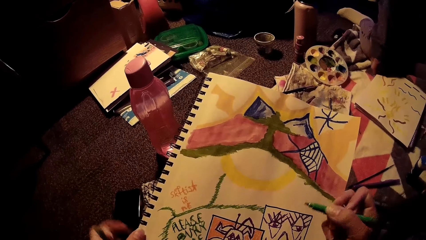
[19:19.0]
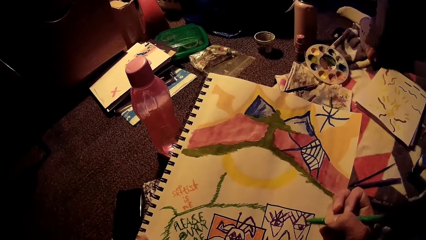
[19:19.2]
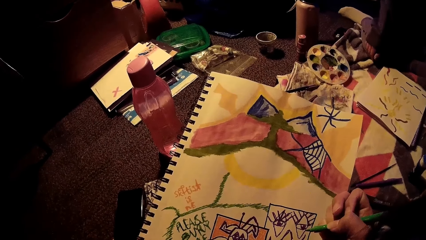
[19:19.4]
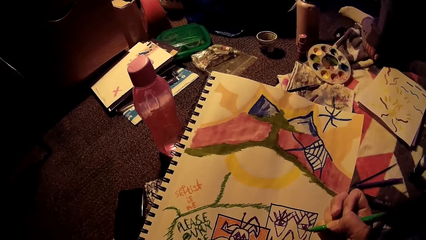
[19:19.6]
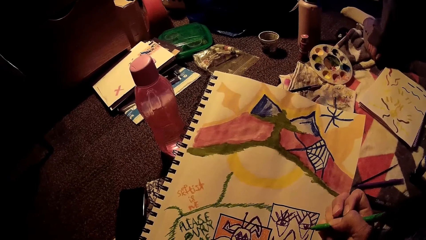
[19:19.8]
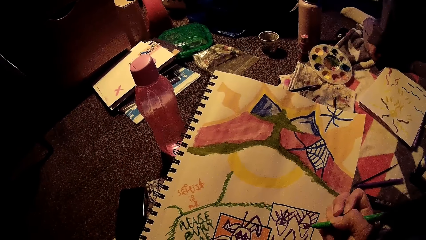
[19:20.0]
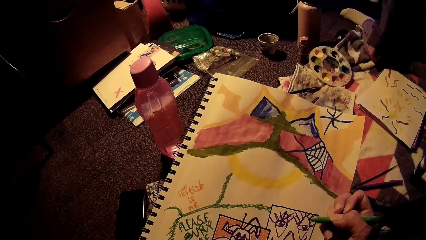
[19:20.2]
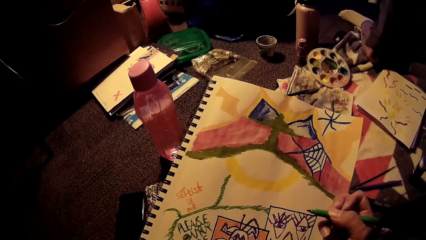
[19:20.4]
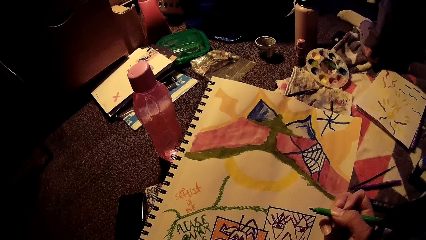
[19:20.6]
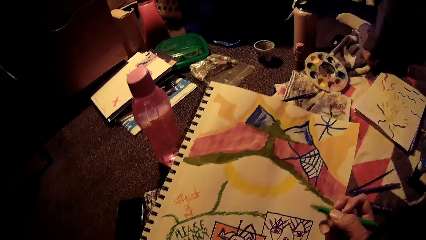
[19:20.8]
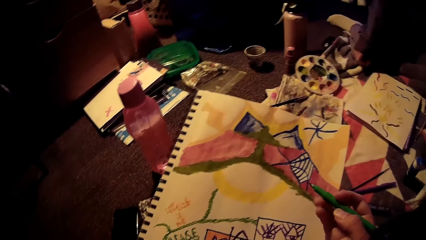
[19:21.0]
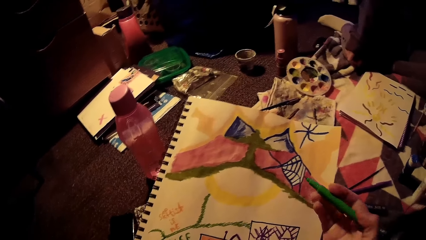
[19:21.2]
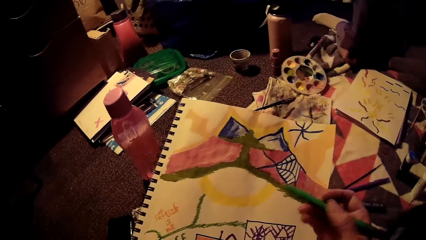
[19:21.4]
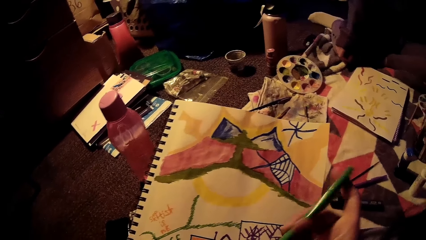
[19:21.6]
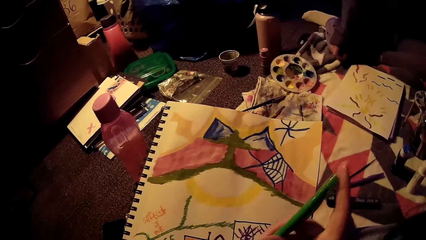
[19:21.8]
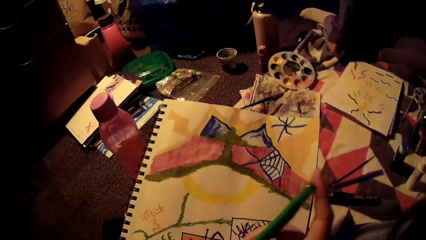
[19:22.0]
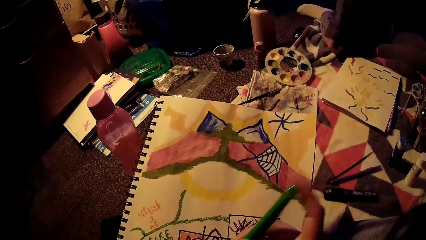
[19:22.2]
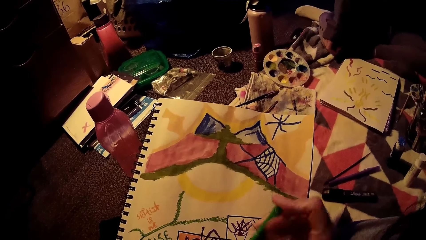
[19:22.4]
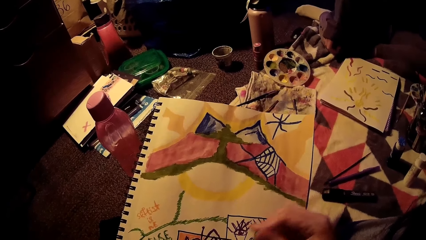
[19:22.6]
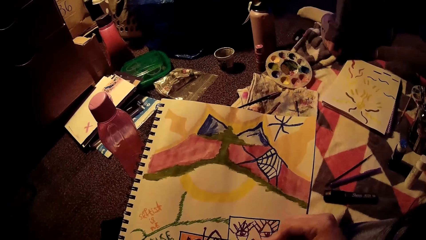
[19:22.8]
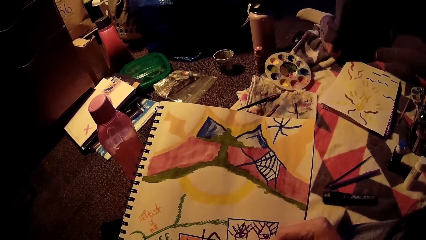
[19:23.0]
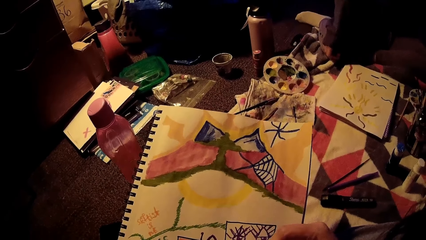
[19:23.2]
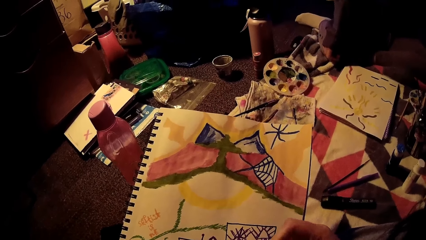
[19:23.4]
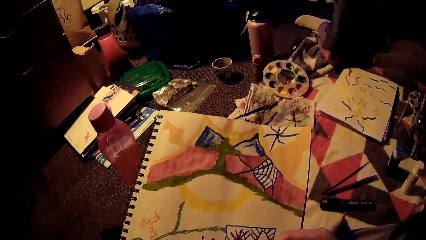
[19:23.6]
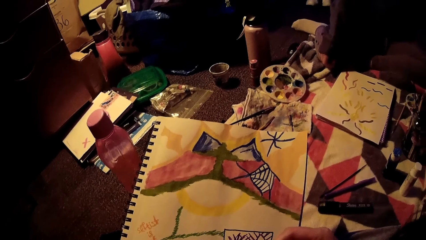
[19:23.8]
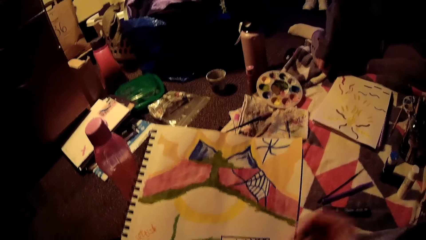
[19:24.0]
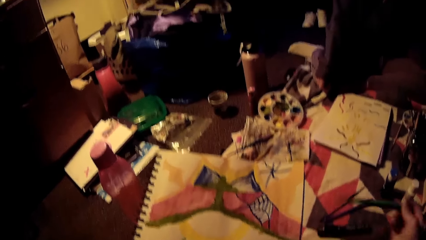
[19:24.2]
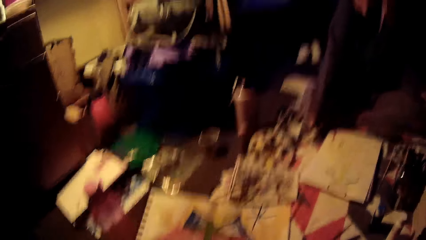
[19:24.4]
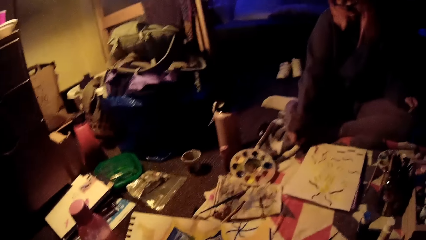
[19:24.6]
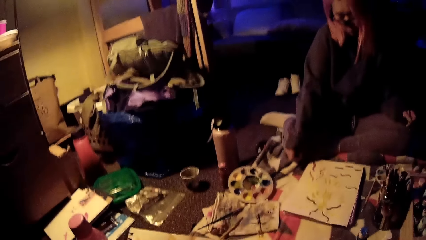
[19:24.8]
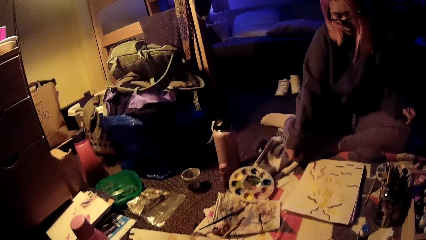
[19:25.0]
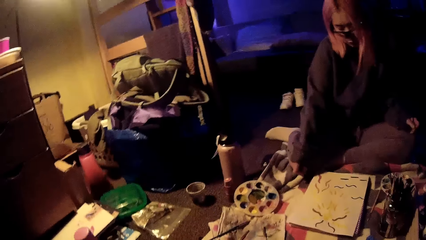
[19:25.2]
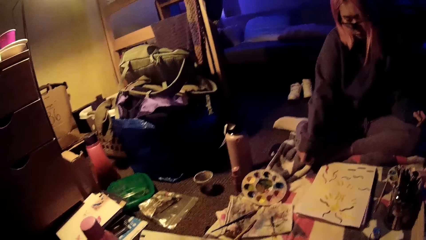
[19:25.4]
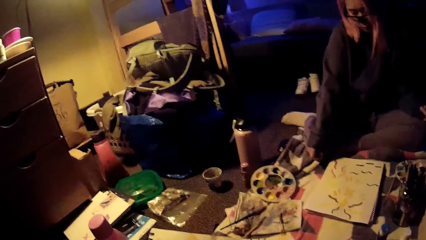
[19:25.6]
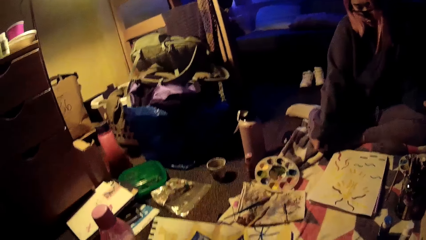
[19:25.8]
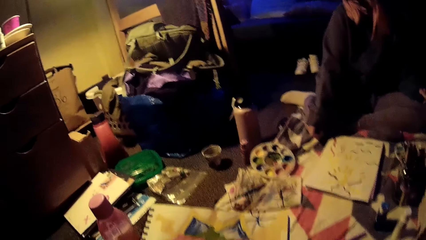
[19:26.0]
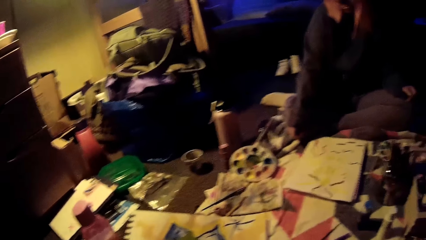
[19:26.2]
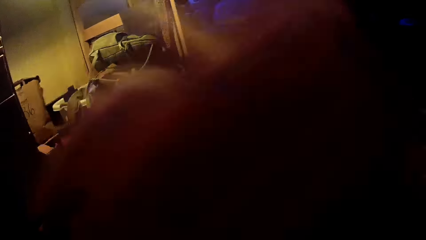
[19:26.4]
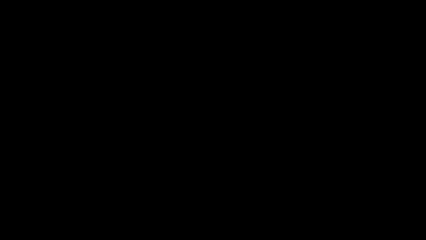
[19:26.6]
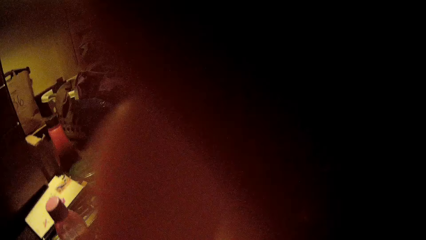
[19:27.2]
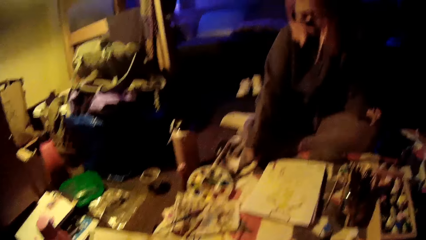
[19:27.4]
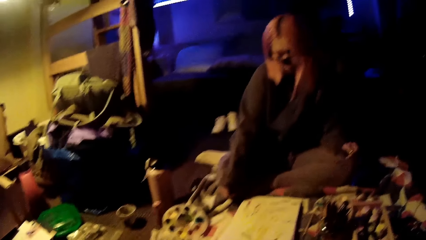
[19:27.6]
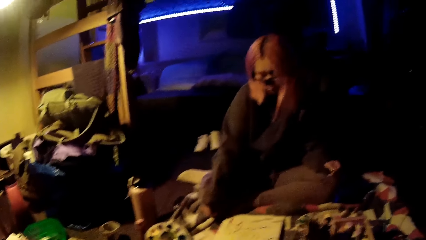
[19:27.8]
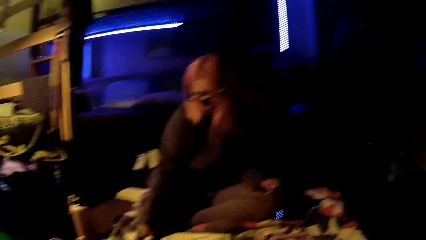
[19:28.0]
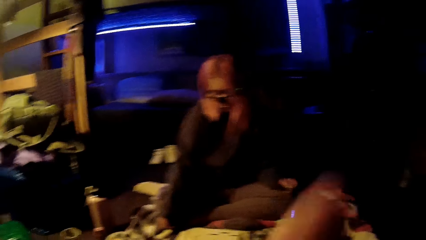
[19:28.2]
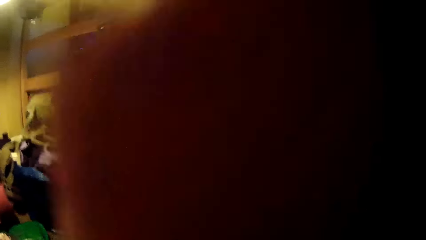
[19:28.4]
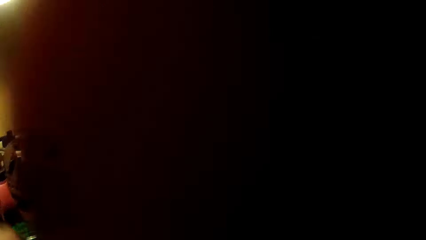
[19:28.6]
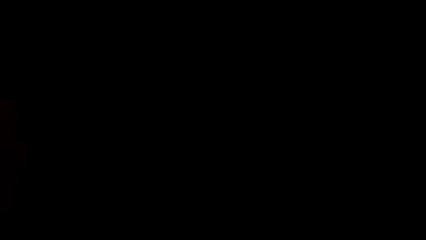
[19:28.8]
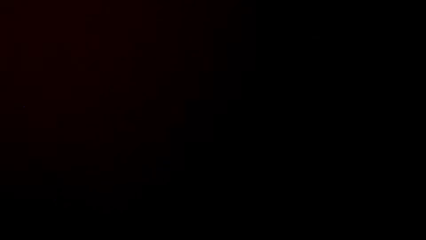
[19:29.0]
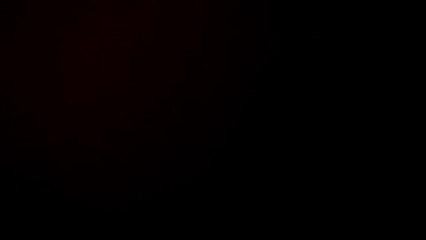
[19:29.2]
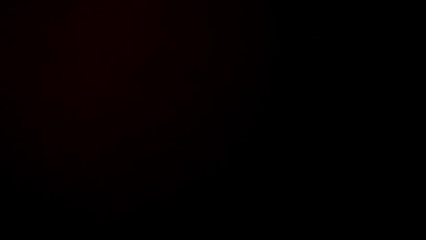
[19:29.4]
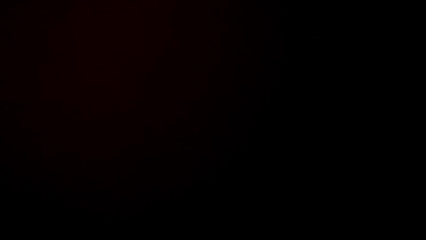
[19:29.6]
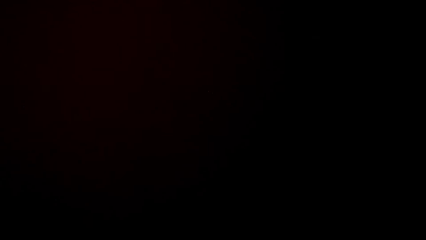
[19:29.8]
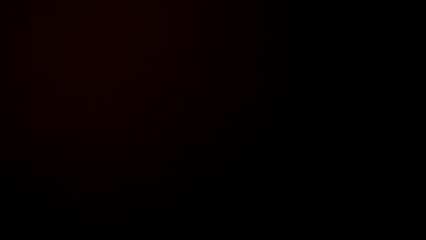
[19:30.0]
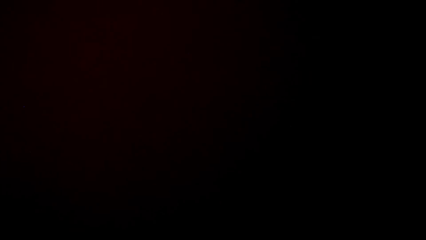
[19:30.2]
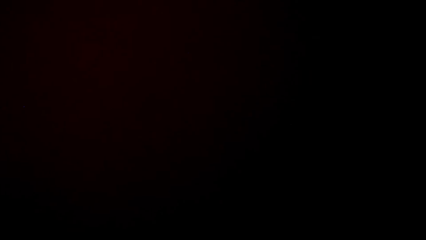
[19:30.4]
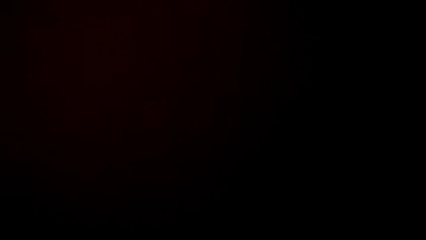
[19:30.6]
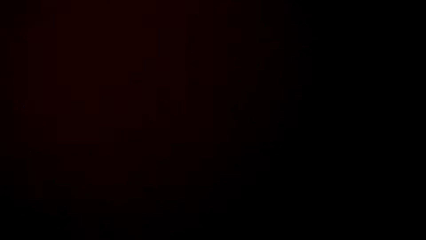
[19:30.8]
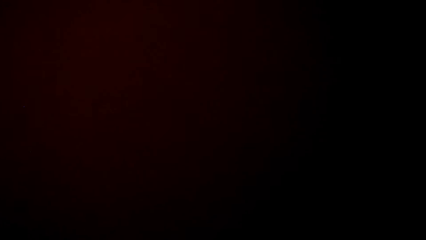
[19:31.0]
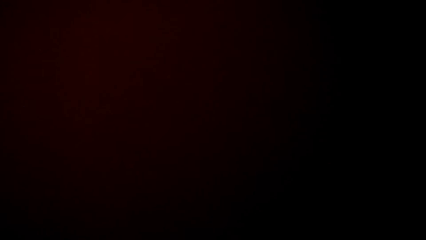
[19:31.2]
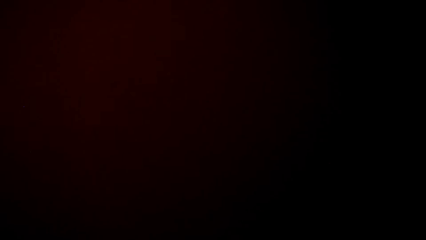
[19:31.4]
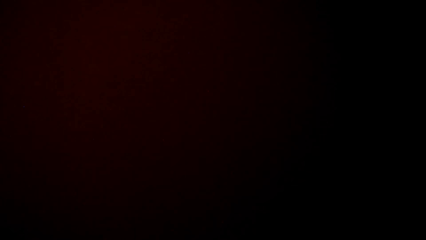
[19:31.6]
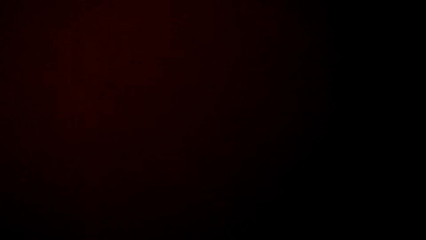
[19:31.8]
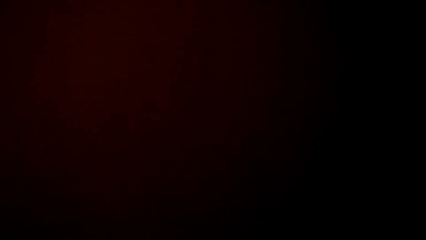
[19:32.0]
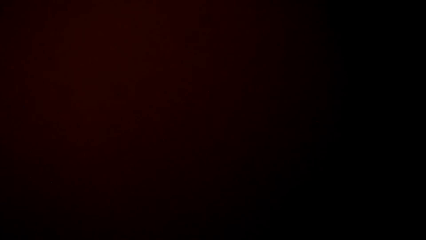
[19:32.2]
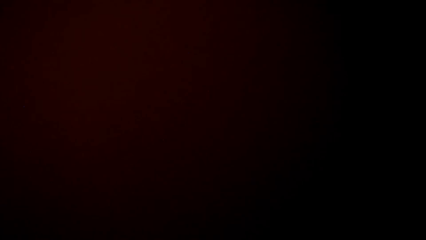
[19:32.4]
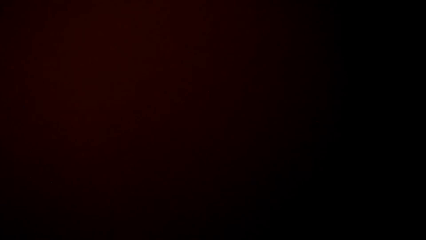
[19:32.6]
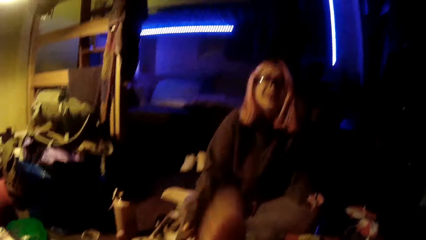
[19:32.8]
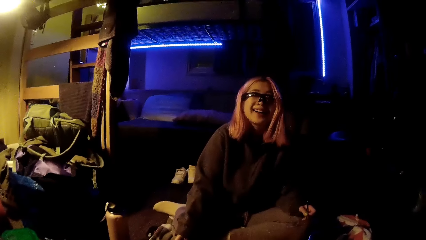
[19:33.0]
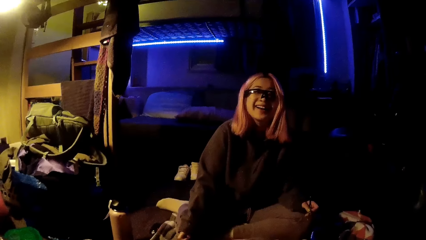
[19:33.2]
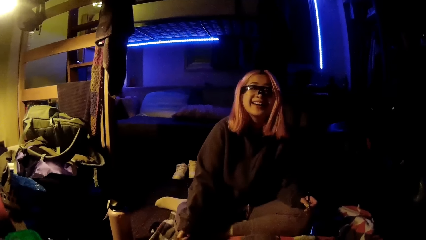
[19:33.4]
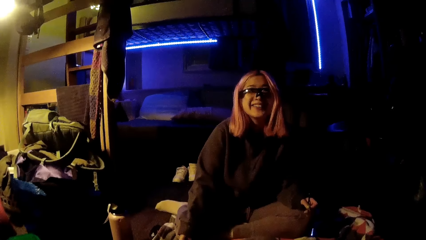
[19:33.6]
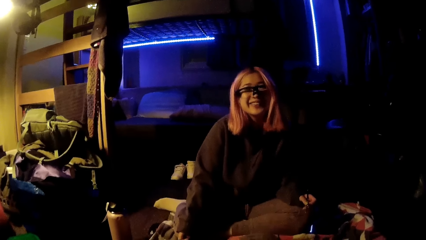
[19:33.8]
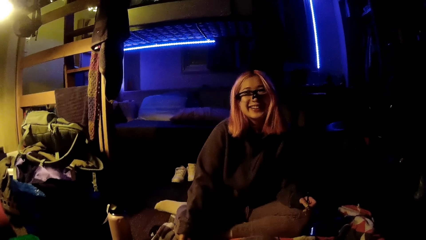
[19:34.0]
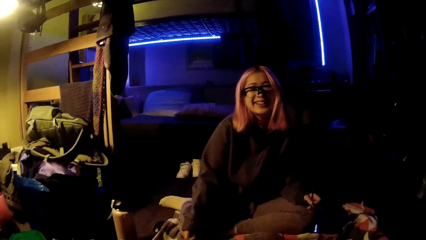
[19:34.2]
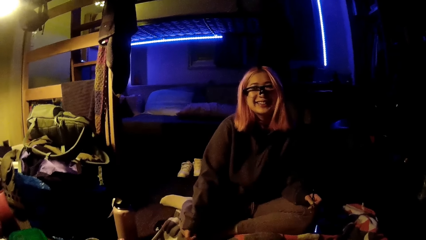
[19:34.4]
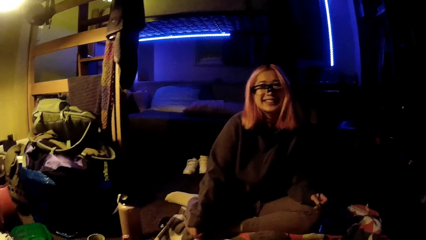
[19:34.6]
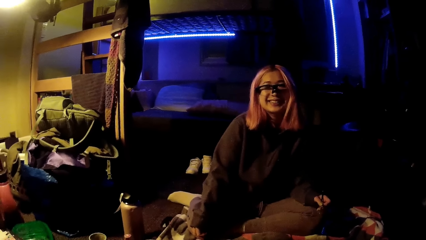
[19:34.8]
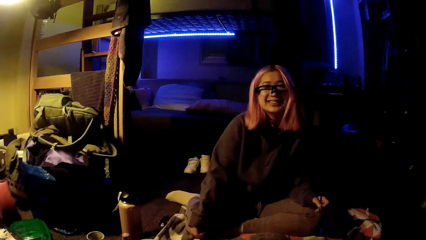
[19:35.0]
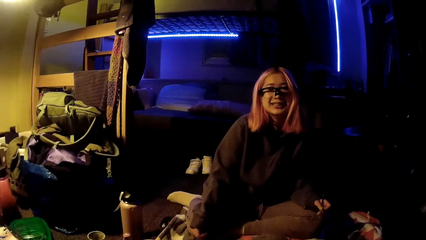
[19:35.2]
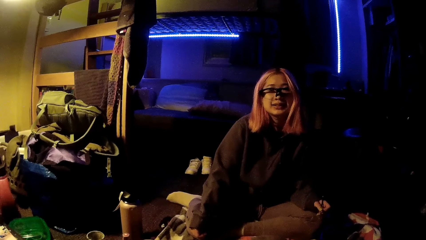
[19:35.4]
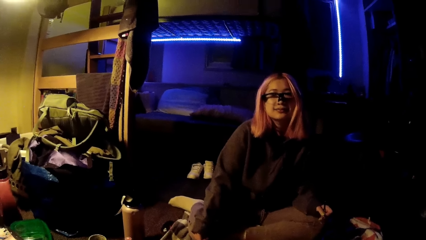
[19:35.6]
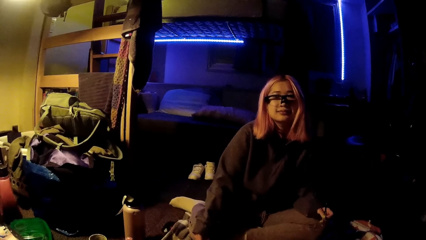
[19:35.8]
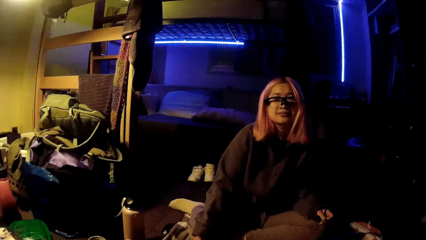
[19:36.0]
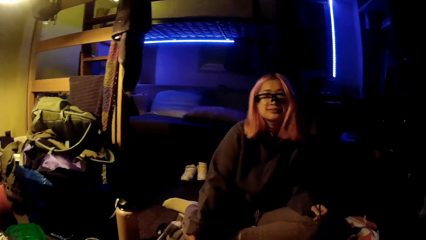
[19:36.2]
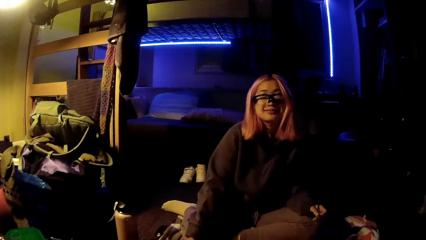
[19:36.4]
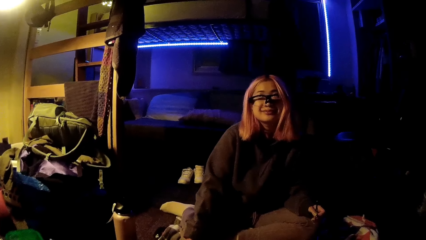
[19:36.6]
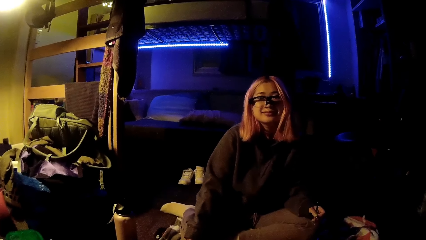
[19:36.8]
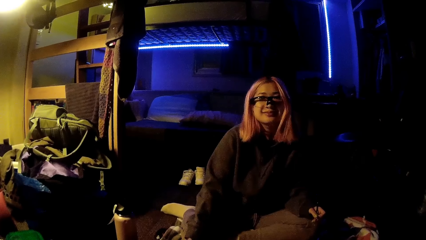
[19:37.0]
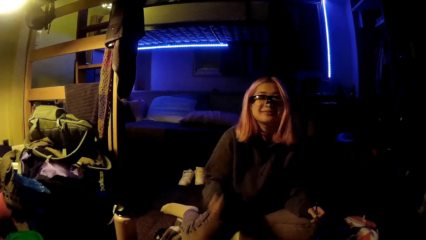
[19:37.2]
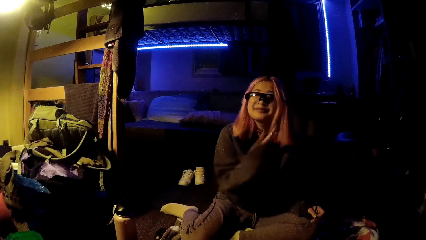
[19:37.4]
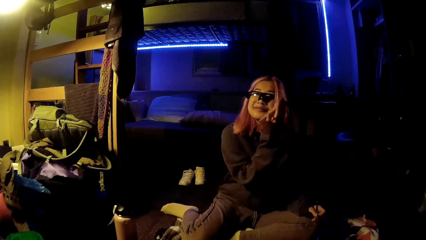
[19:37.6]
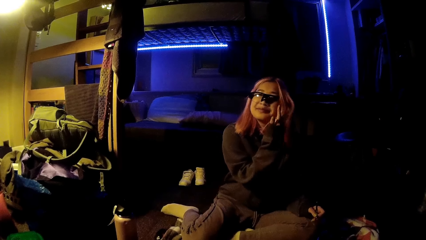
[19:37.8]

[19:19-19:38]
The camera wearer looks at the book. They look around. They interact with the woman.
